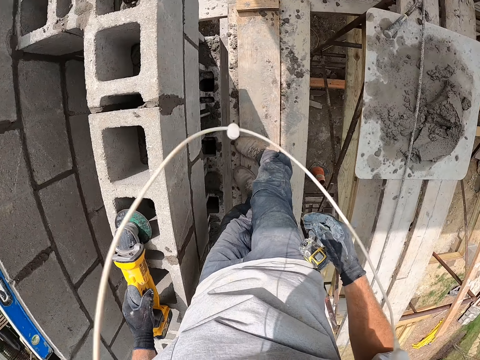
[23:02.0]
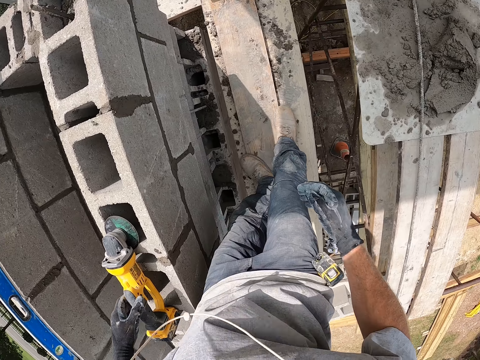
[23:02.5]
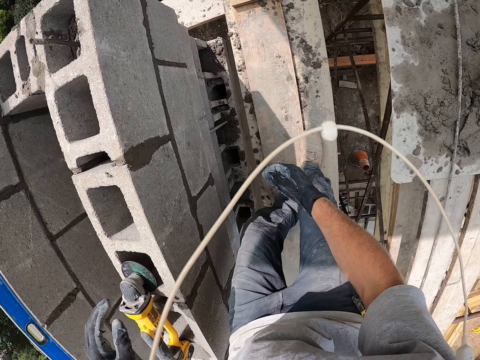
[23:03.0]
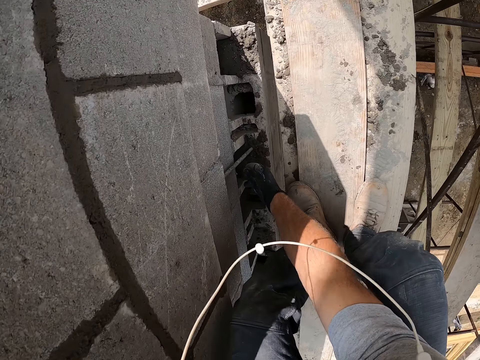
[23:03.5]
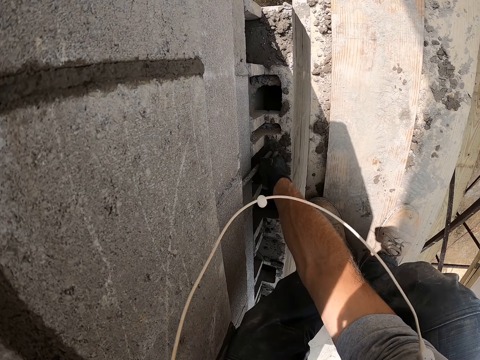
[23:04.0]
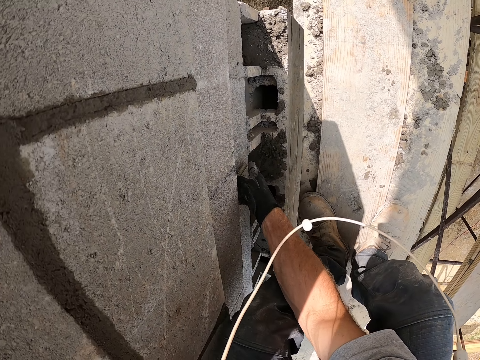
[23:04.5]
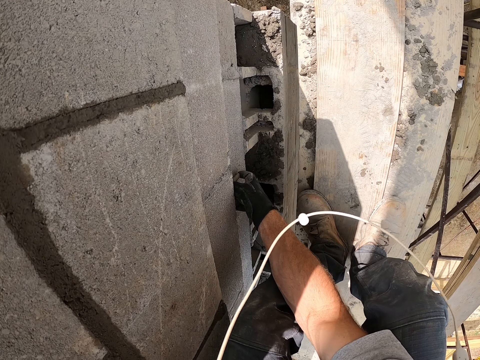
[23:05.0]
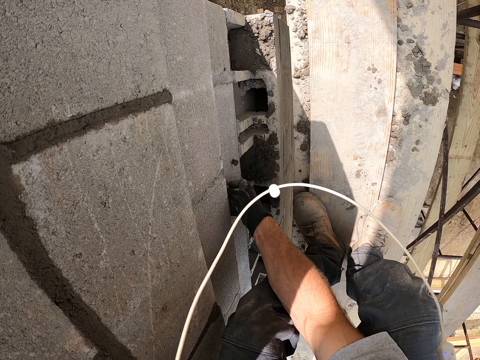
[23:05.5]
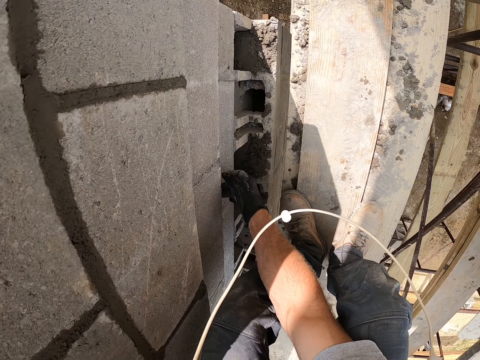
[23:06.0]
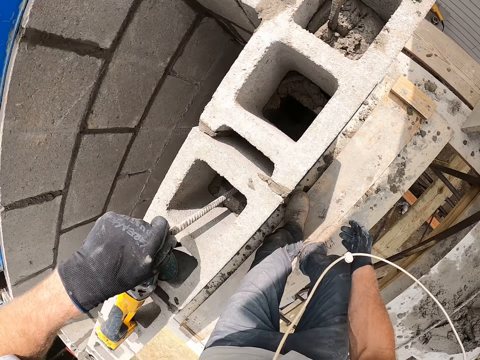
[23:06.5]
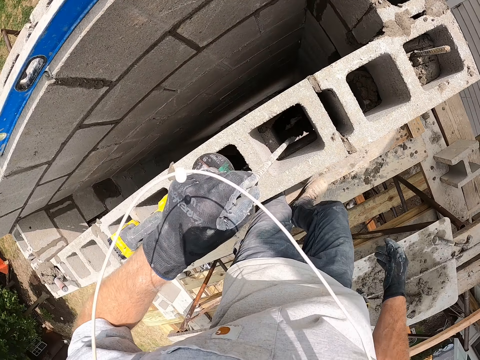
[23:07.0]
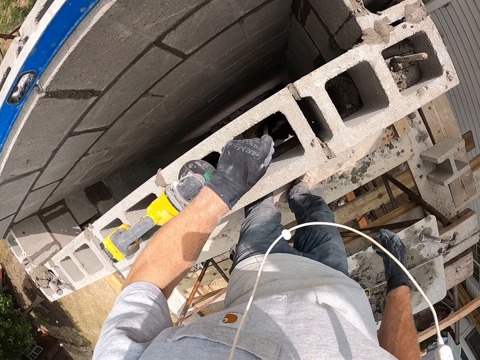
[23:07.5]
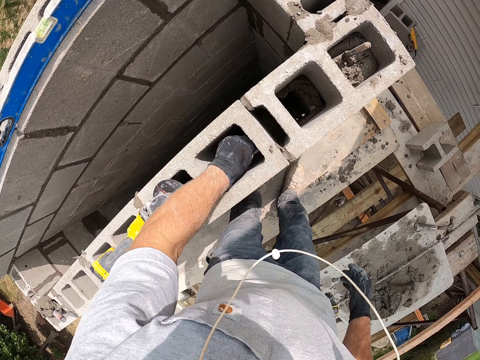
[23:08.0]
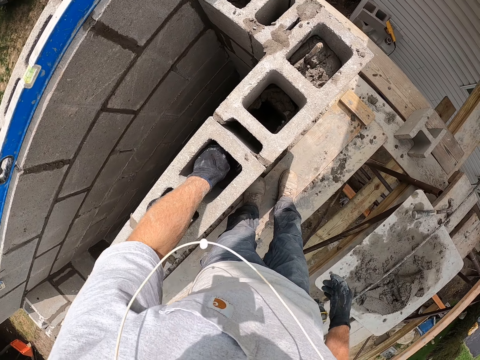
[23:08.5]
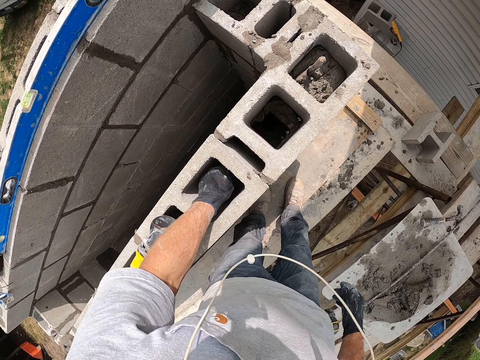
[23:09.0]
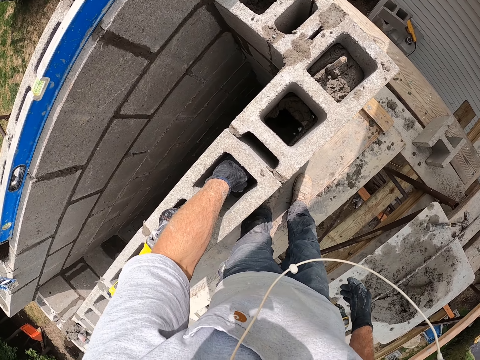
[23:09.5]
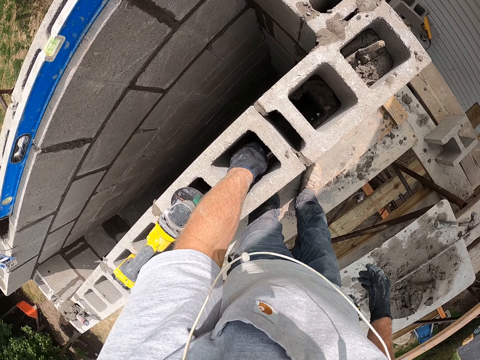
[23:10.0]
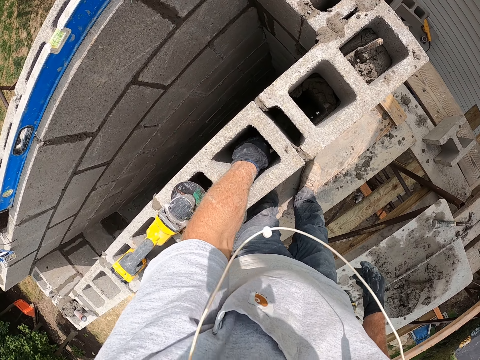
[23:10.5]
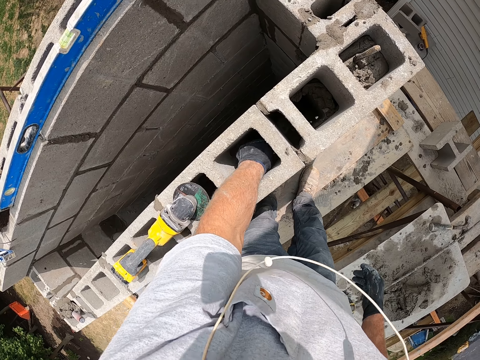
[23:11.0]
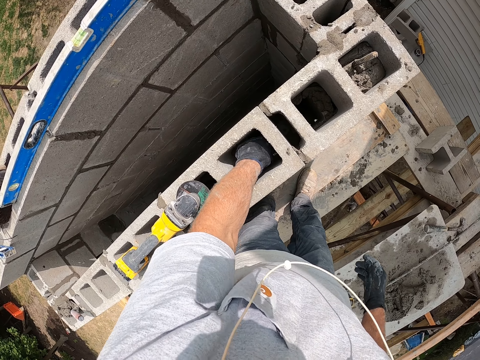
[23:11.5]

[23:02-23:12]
The camera wearer drops the iron cutter on the concrete wall. They push the metal rod. They adjust an iron rod on the concrete wall. They fix the metal rod in the hole.

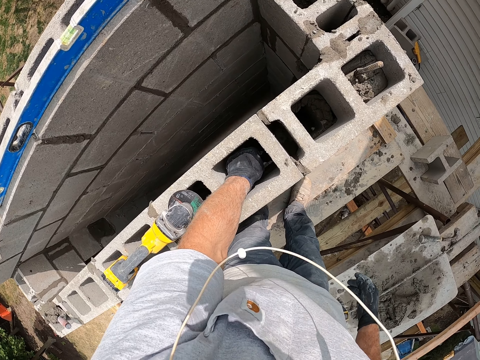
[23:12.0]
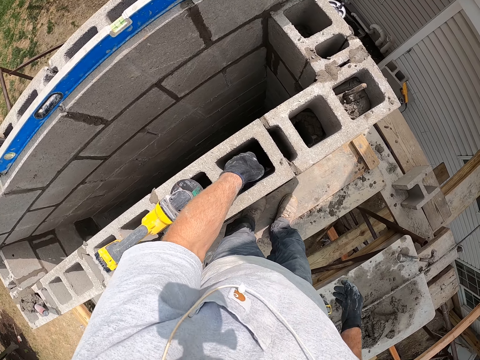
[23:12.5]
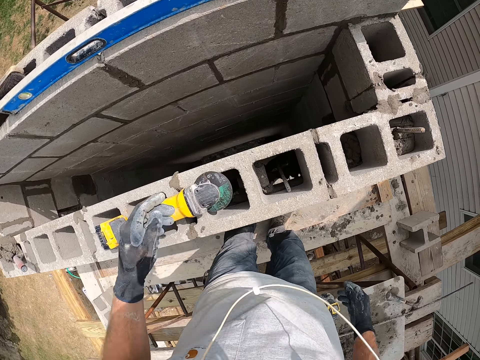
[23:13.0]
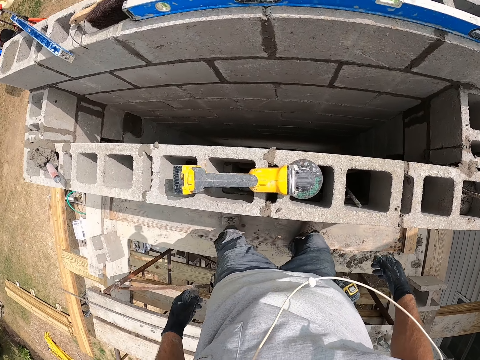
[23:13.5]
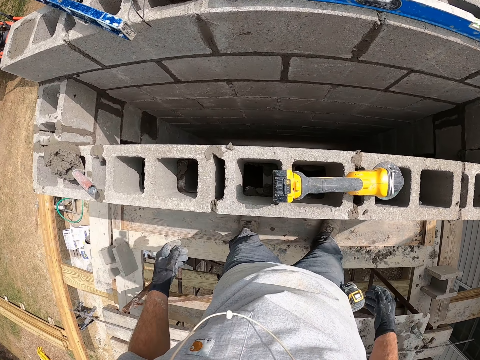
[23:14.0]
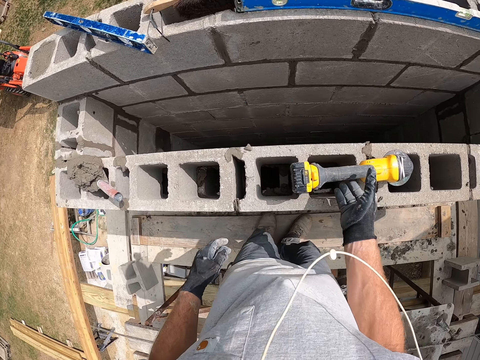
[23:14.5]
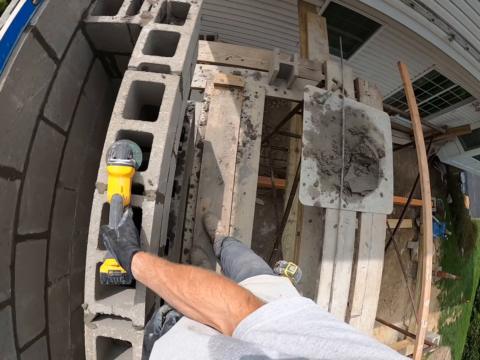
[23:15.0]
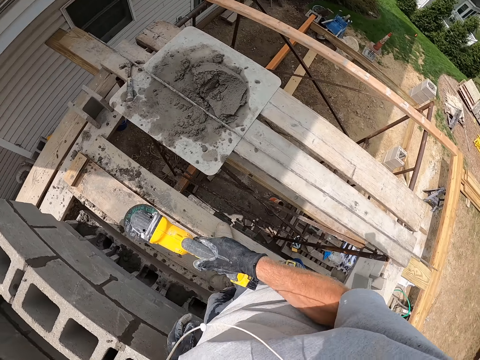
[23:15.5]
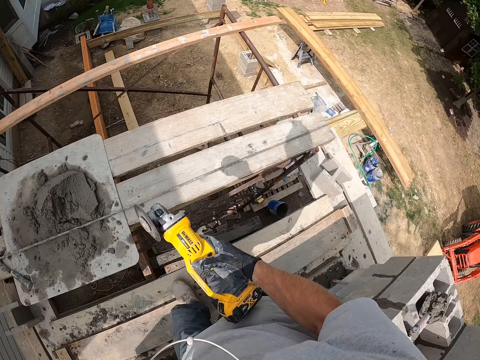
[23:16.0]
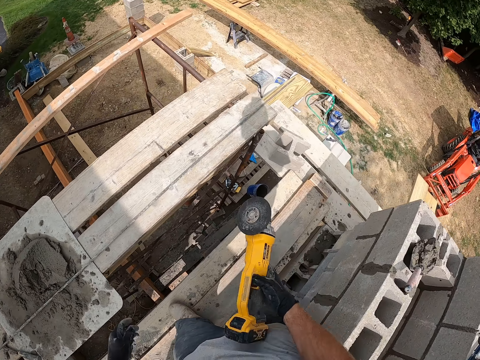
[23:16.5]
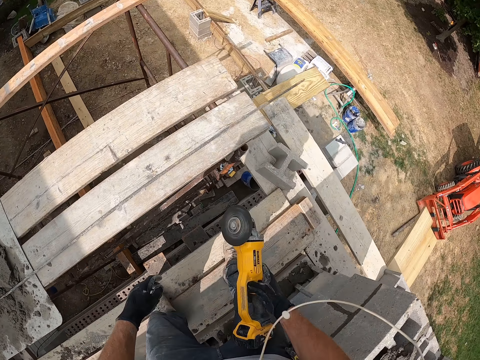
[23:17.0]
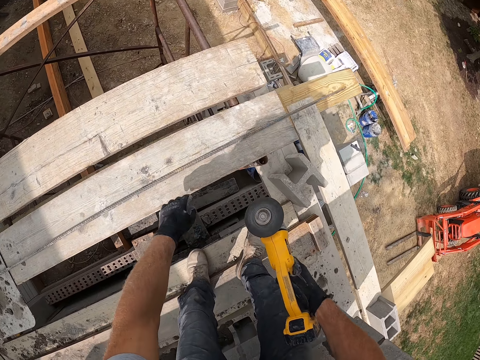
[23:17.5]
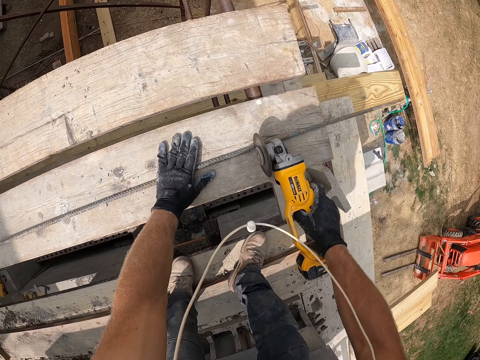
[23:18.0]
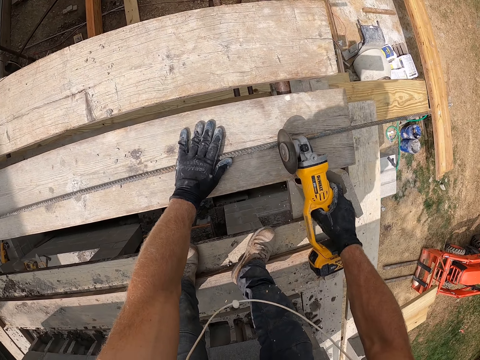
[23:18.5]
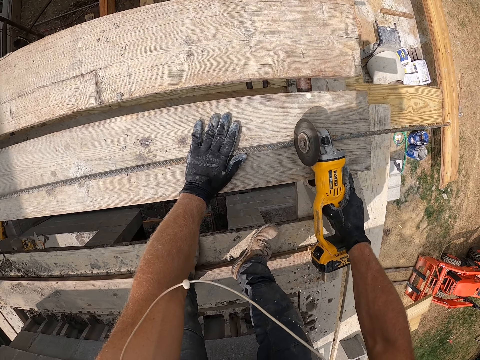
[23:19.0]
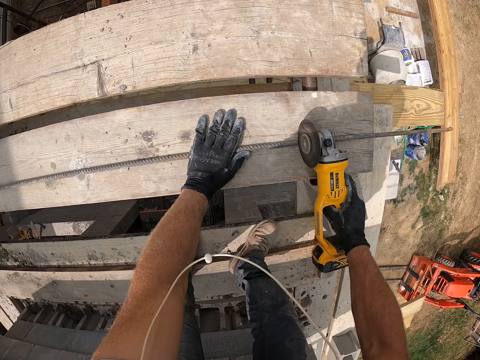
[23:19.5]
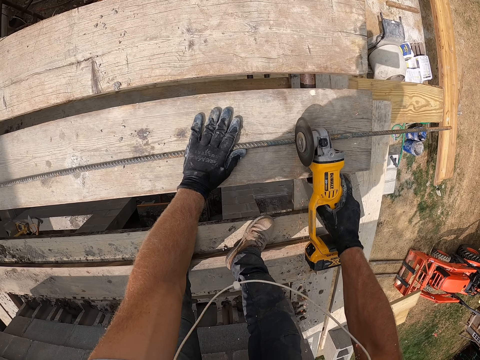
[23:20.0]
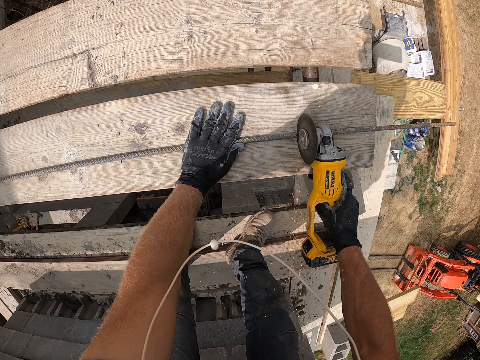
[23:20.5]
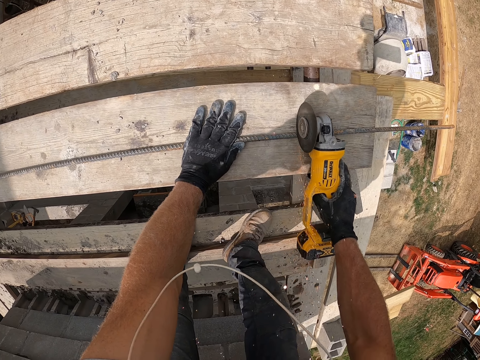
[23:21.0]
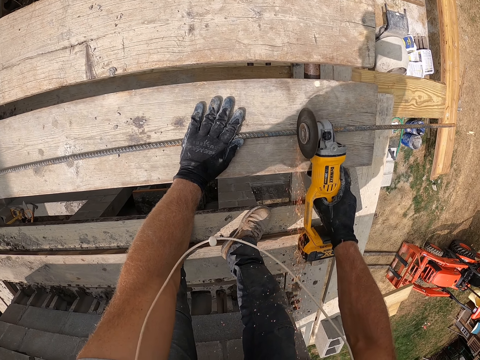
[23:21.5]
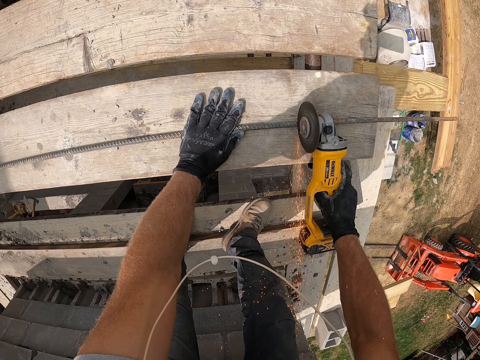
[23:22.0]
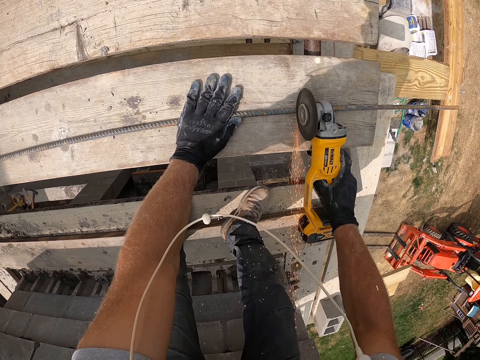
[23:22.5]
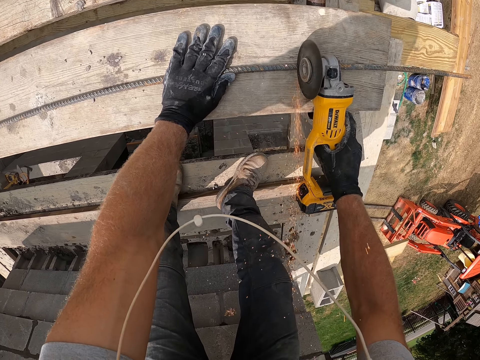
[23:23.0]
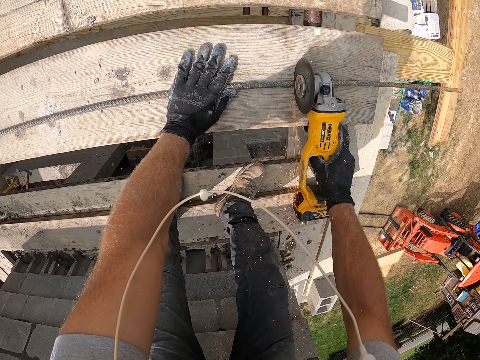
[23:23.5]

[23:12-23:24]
The camera wearer picks up the iron cutter on the concrete wall. They cut the iron rod with the iron cutter.

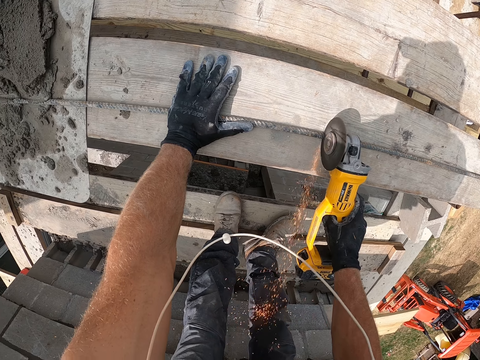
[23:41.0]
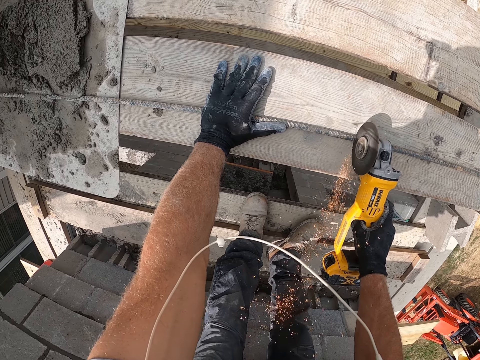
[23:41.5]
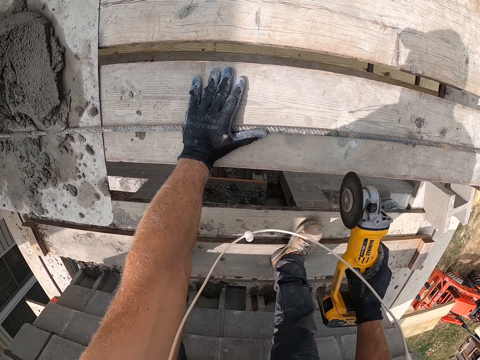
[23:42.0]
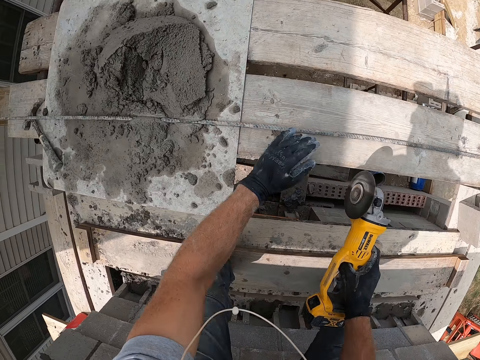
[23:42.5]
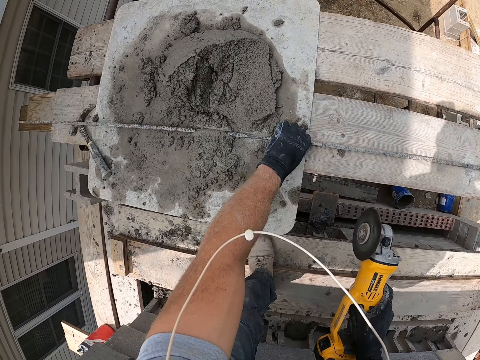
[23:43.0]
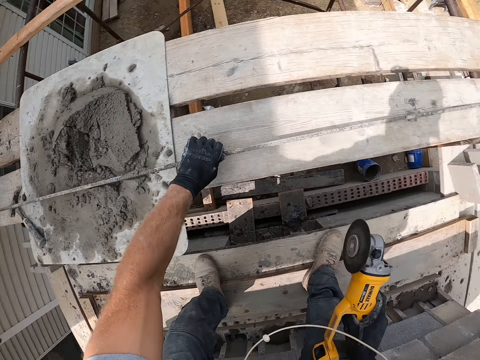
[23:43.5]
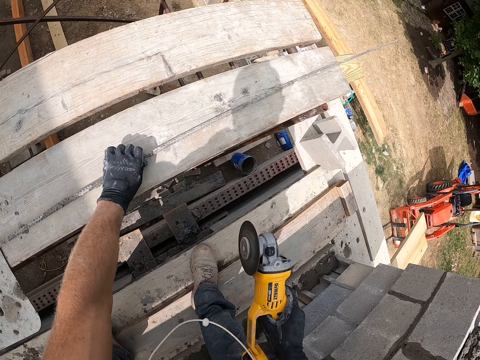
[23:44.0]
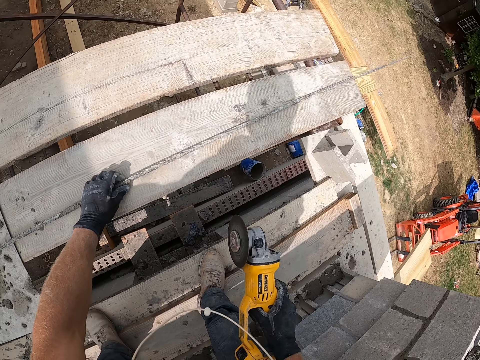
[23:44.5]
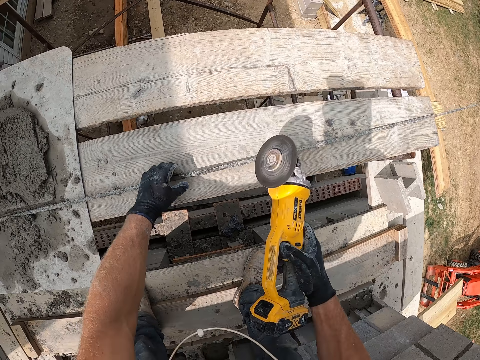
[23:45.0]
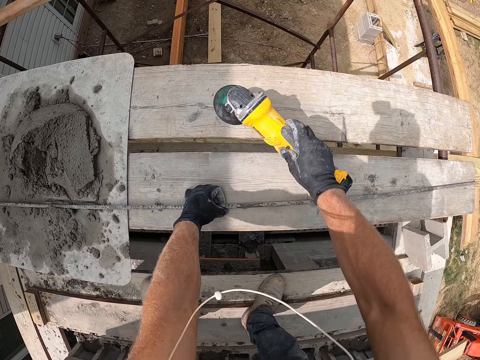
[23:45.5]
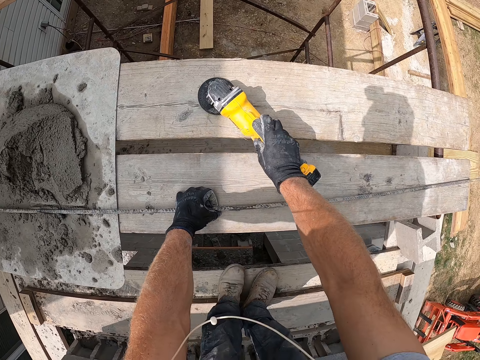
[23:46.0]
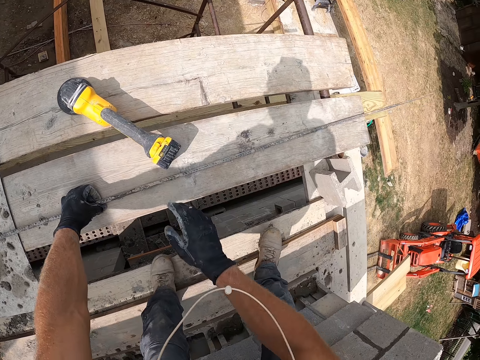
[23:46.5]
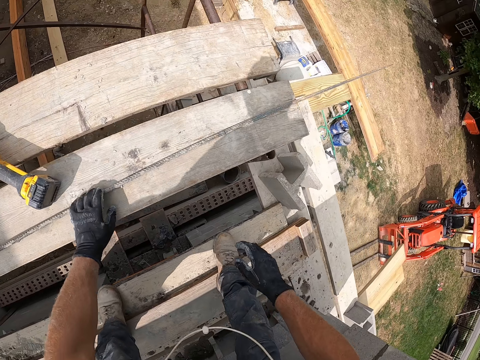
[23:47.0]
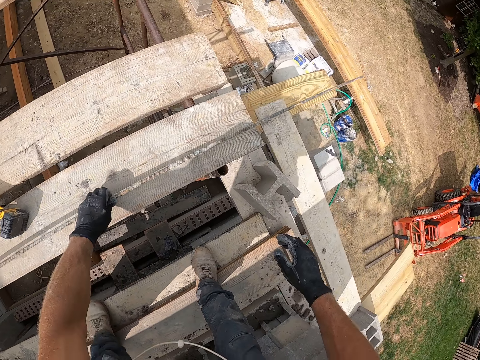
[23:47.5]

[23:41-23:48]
The camera wearer adjusts the iron rod with his left hand. He drops the iron cutter on the wooden plank.
